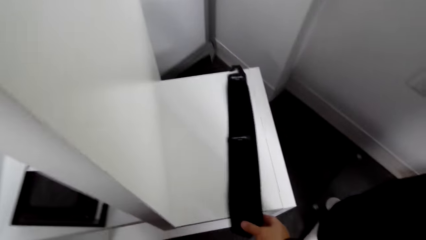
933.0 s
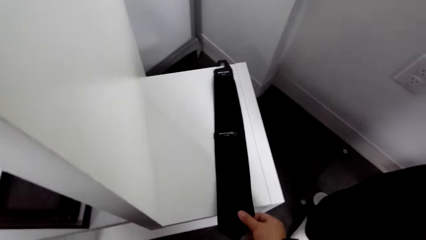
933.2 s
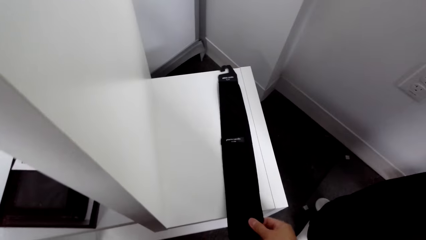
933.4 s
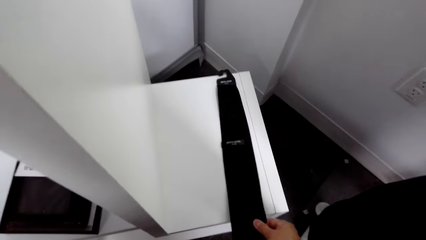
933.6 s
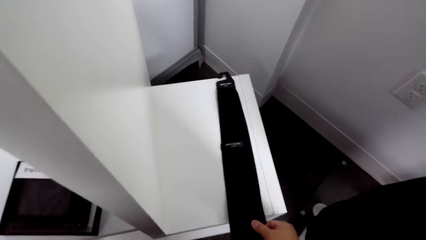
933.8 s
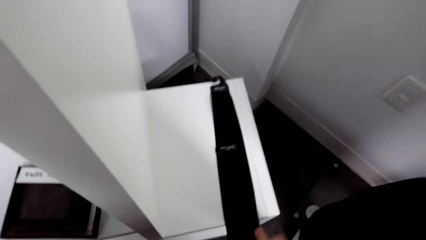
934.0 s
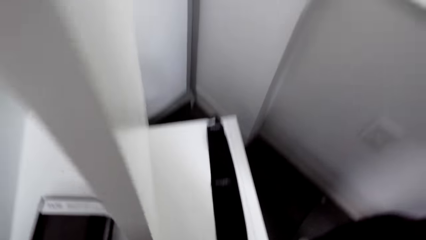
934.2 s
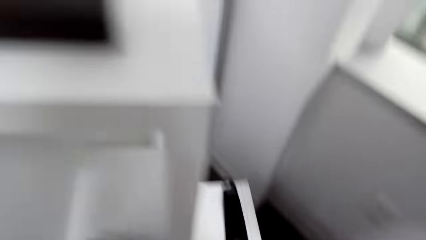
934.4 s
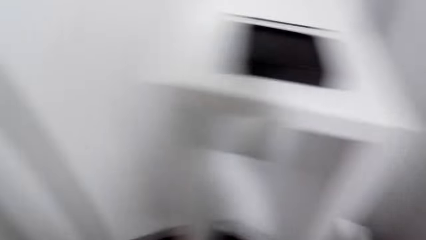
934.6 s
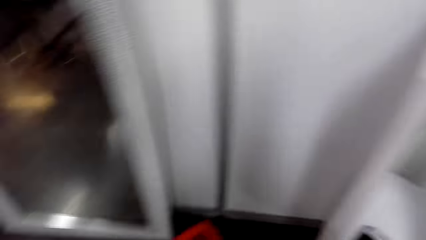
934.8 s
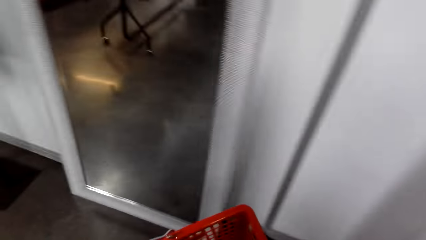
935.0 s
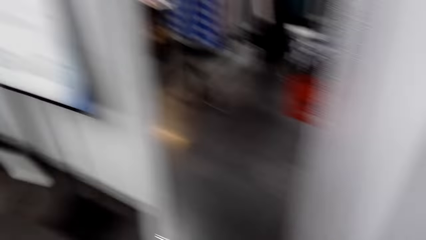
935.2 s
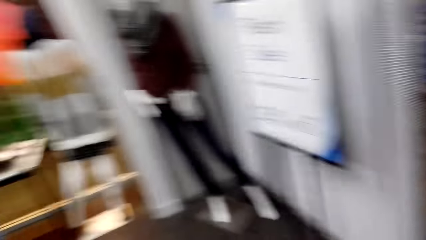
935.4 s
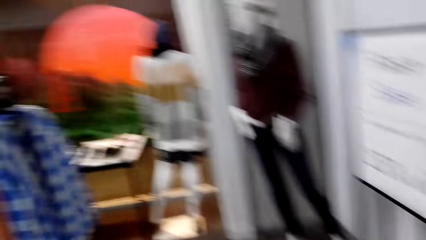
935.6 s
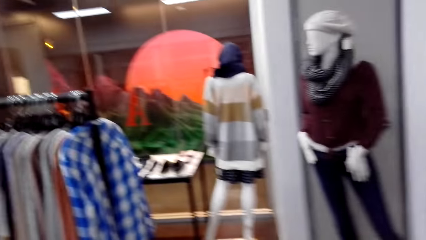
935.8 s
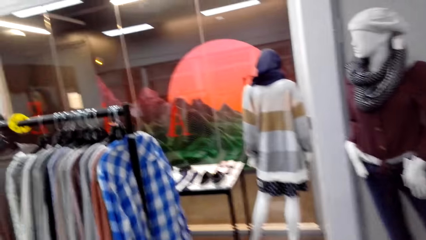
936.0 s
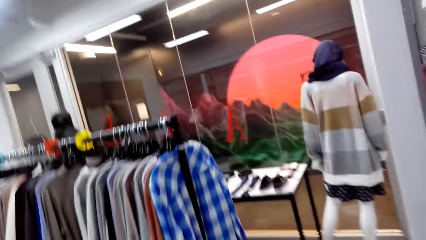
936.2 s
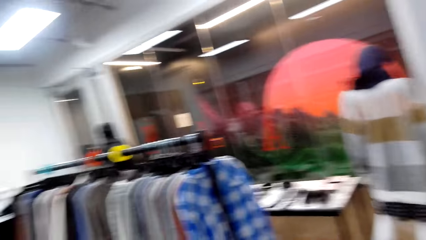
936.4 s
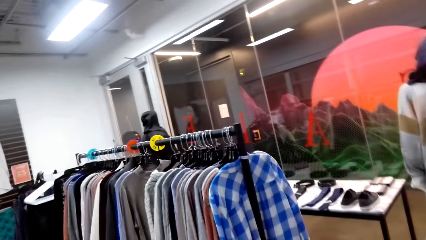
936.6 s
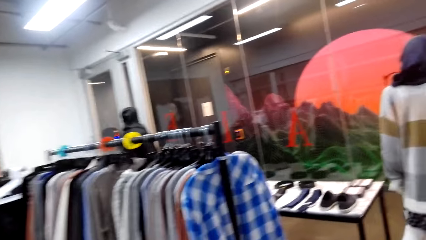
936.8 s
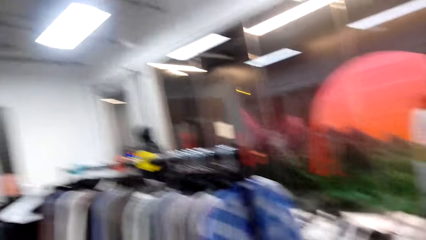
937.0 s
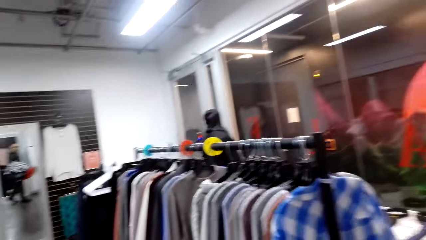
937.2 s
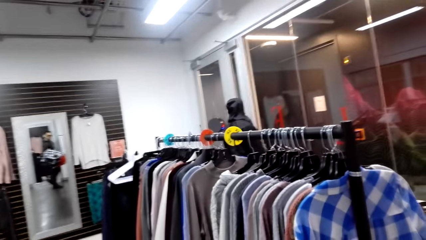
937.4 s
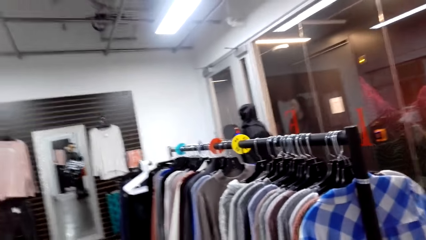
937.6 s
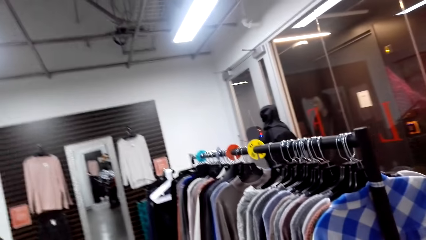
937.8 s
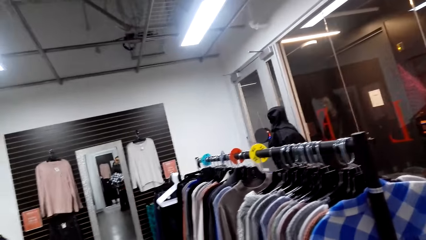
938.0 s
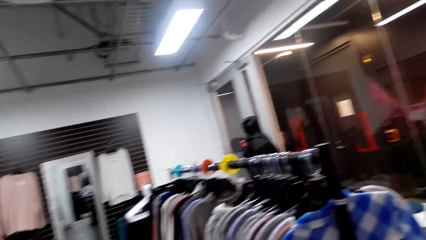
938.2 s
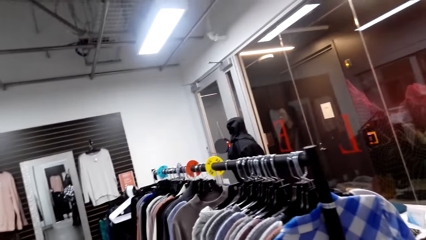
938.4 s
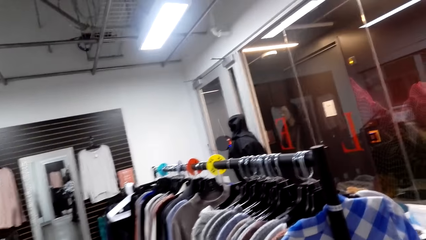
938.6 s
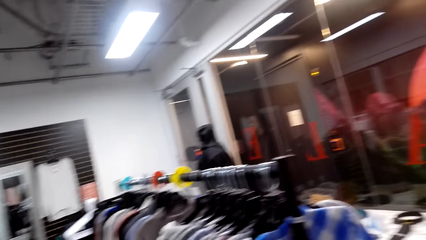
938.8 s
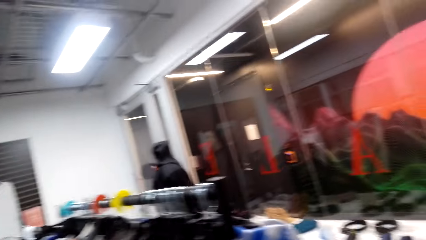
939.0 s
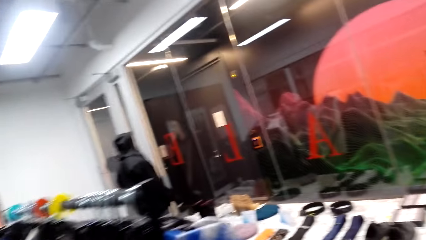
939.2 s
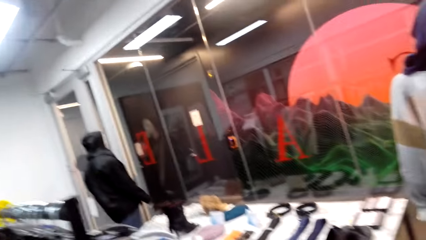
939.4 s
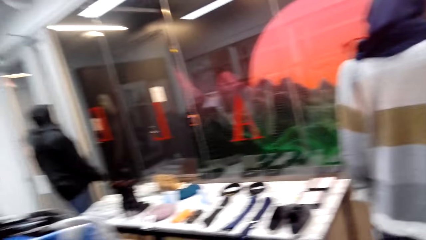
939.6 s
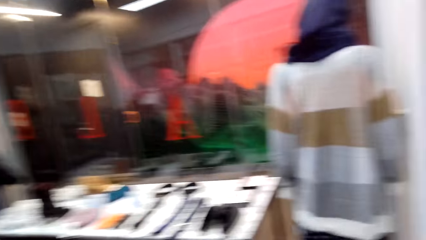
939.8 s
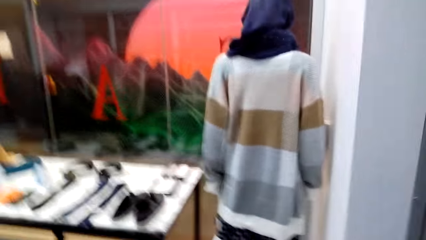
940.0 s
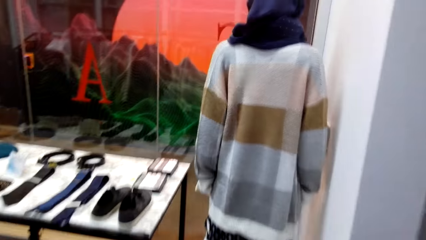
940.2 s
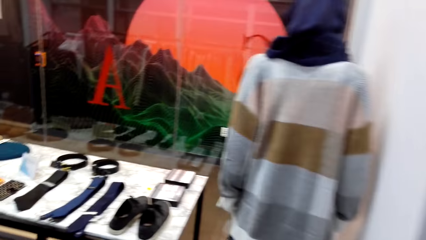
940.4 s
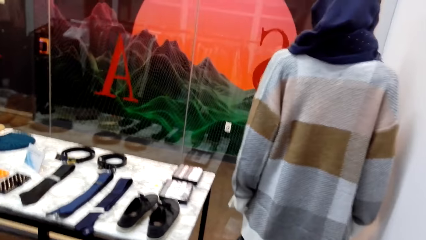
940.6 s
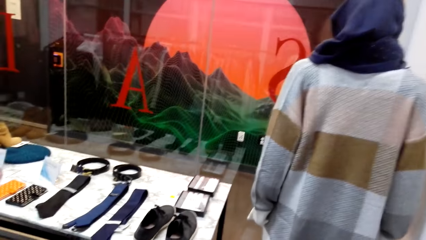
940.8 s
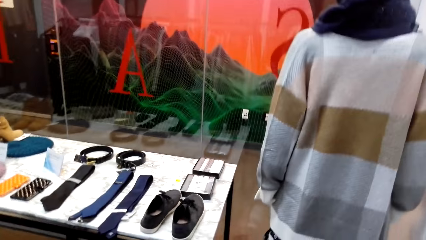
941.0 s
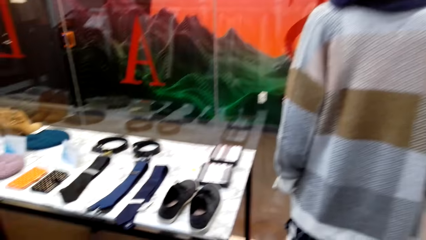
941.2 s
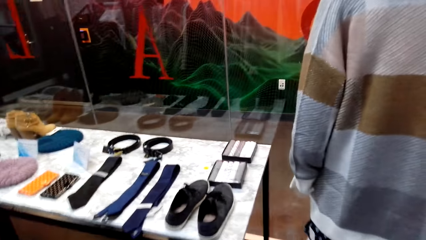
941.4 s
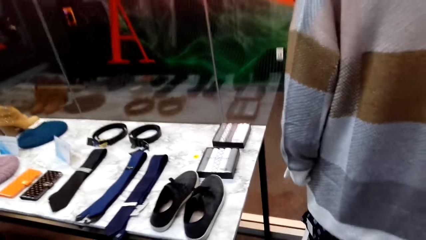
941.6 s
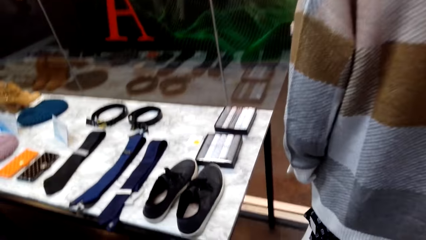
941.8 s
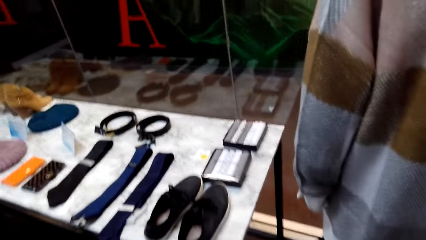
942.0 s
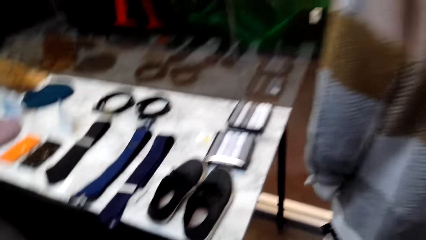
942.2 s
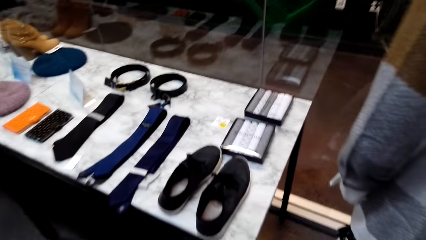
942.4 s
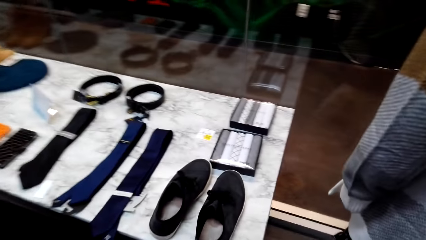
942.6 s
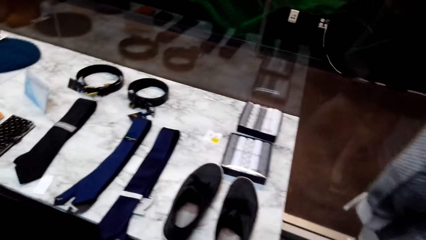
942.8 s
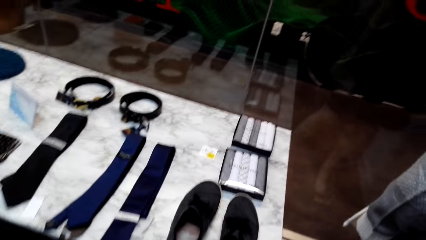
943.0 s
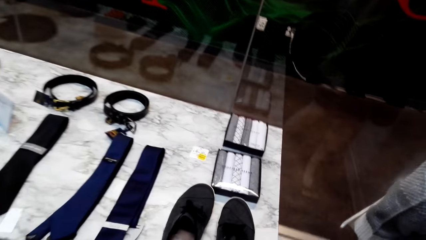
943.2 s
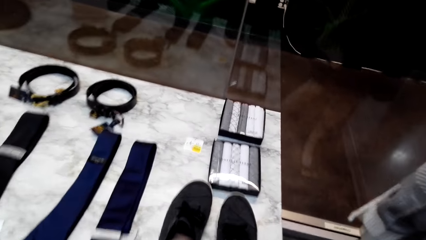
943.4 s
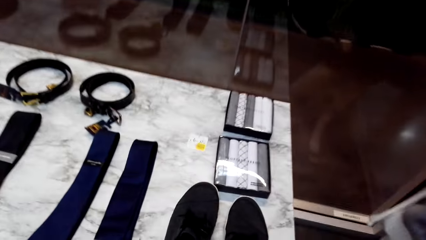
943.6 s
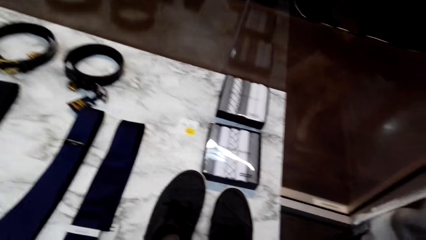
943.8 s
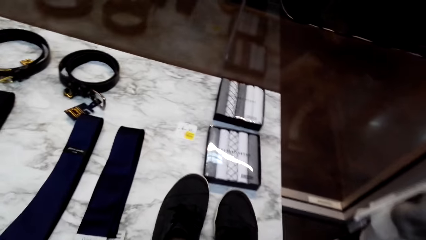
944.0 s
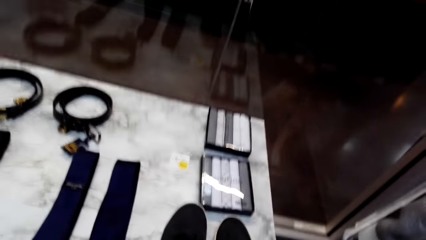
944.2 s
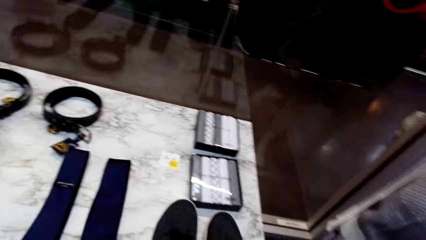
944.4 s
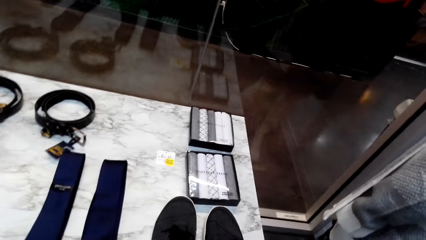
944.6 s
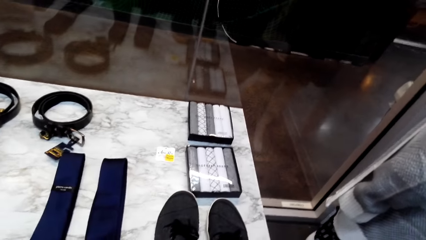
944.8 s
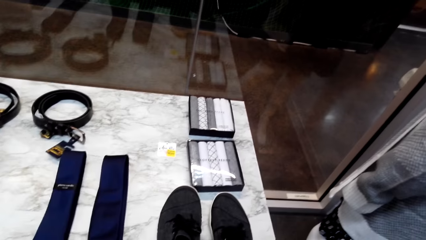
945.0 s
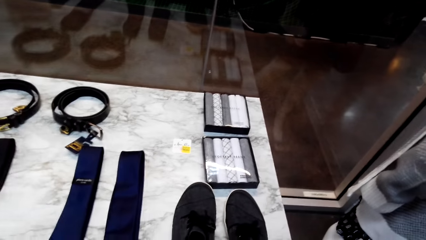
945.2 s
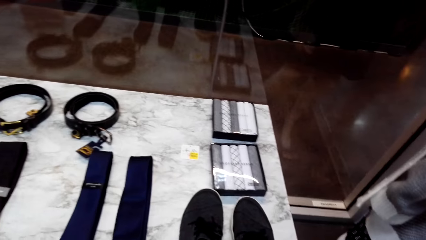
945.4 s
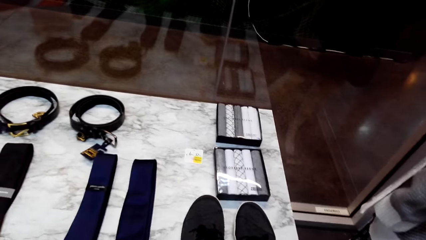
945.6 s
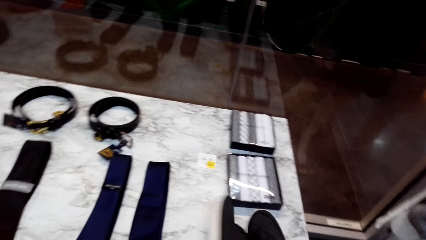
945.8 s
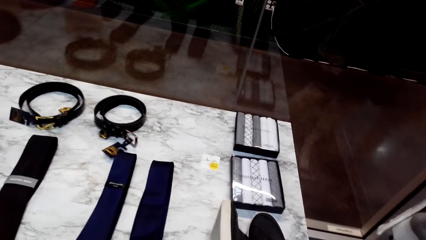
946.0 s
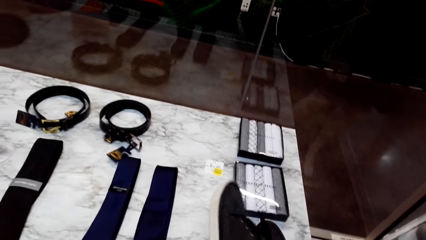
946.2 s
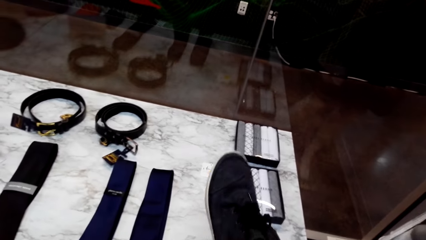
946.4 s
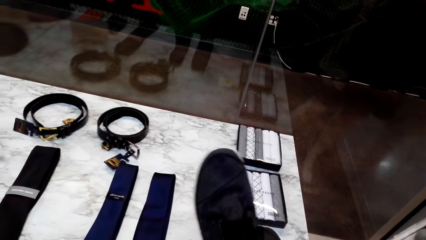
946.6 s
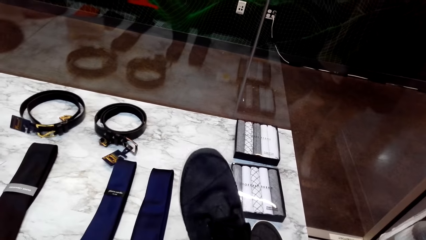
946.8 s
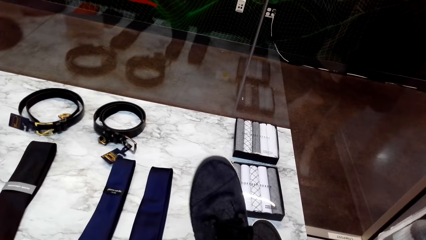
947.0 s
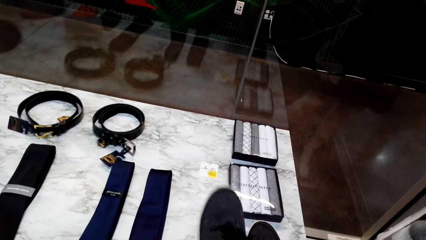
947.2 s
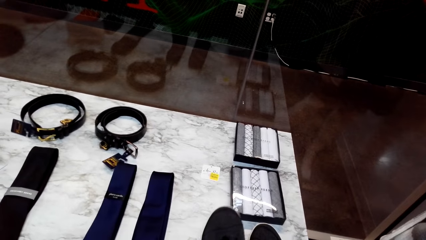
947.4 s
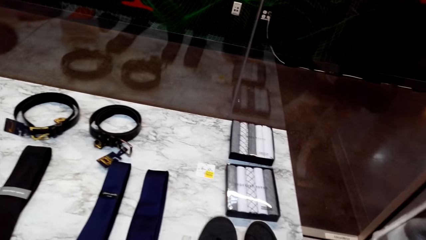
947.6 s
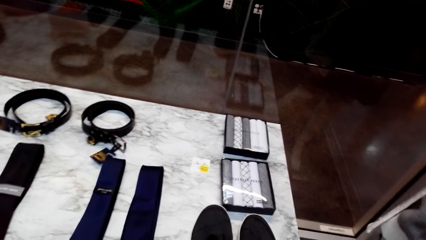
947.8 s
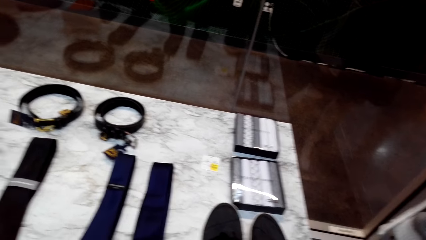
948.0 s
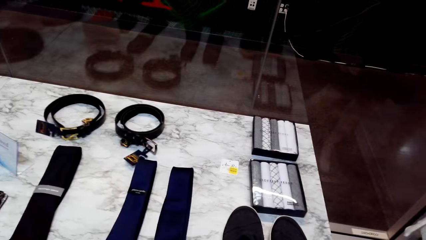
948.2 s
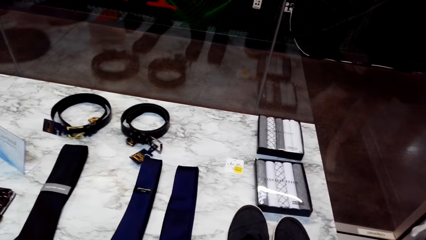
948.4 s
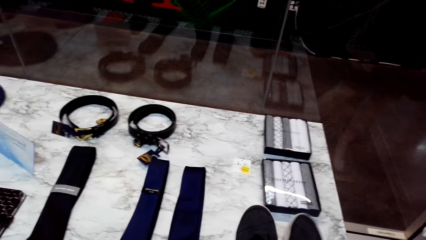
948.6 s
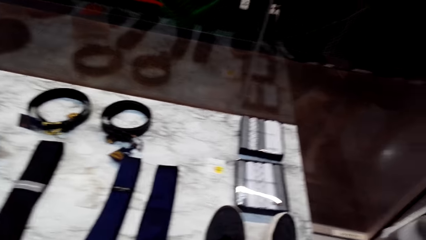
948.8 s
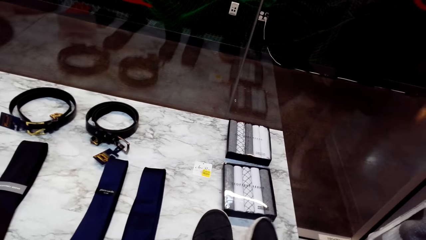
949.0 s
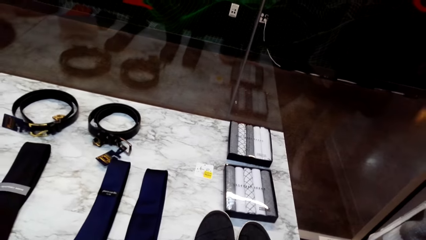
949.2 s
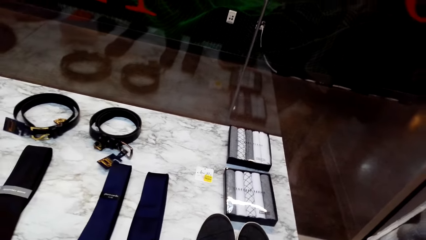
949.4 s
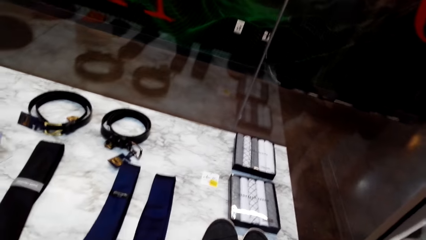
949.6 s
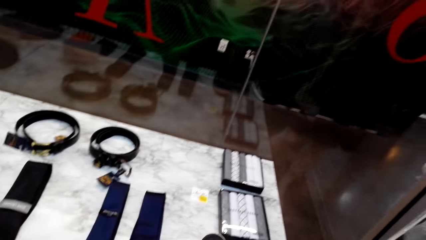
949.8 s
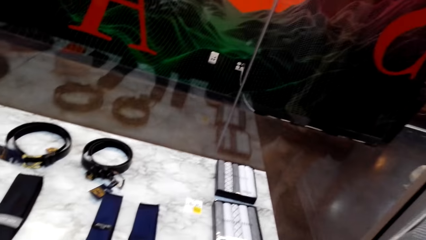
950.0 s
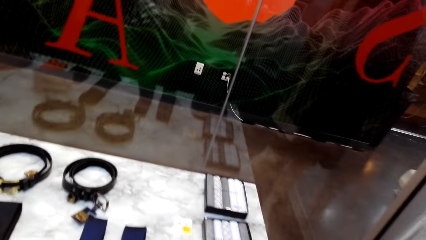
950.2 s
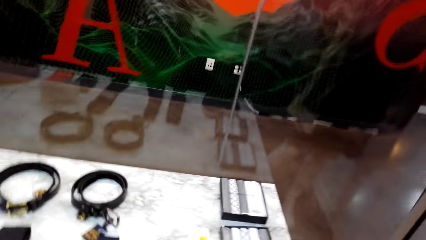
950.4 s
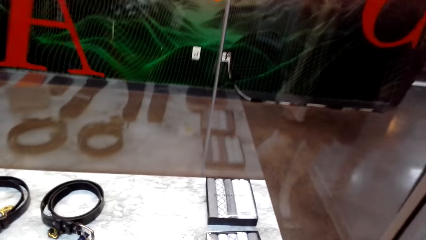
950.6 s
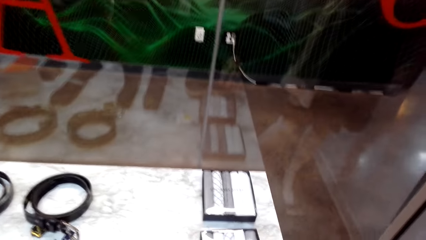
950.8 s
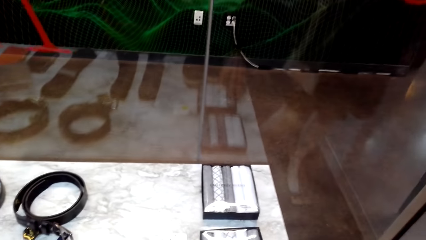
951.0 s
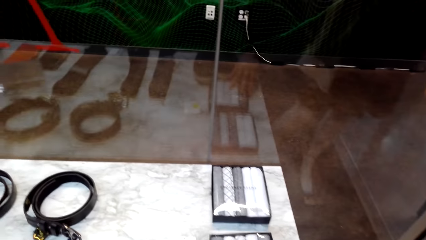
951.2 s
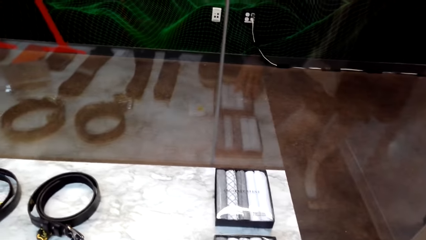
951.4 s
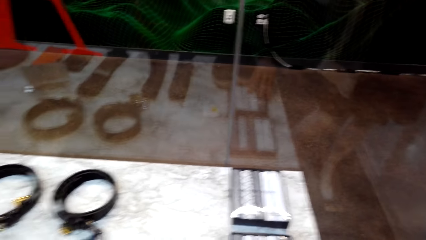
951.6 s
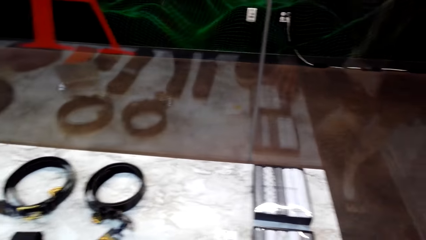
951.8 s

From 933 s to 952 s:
The camera wearer holds a tie. They turn around. They walk around the cloth store. They look around. They pick up shoes. They put the shoe on the table.
